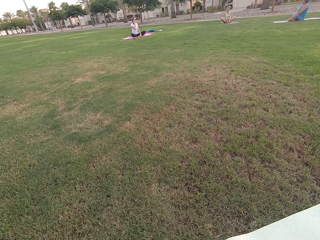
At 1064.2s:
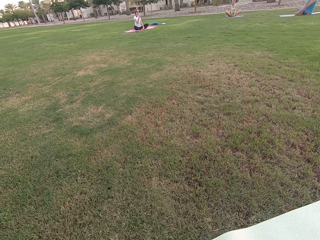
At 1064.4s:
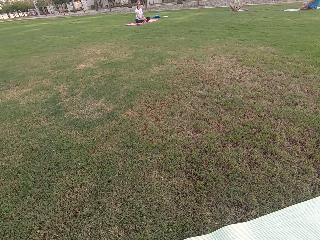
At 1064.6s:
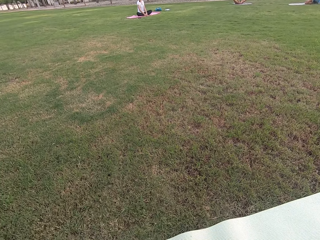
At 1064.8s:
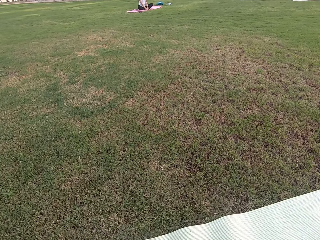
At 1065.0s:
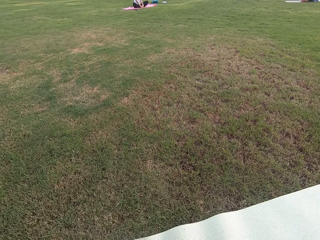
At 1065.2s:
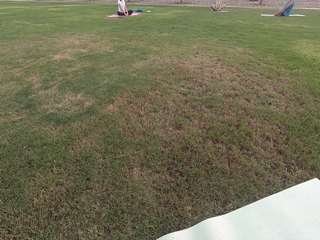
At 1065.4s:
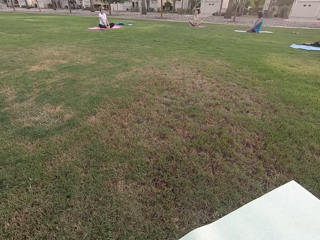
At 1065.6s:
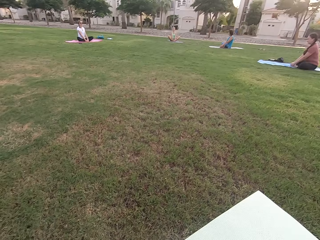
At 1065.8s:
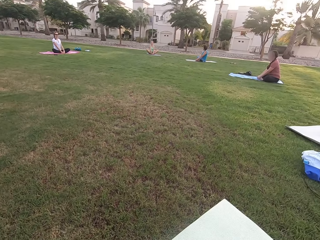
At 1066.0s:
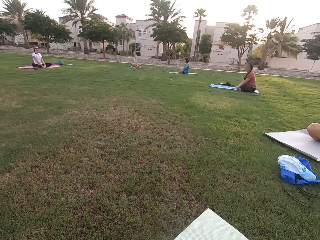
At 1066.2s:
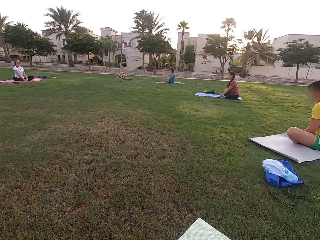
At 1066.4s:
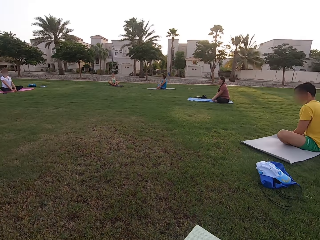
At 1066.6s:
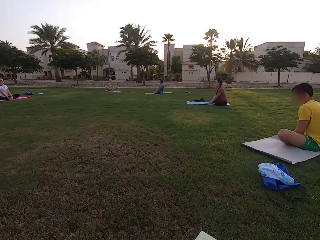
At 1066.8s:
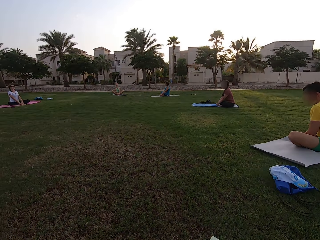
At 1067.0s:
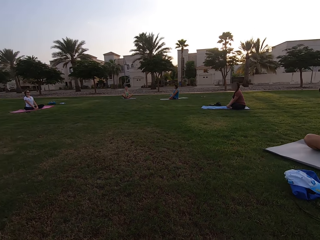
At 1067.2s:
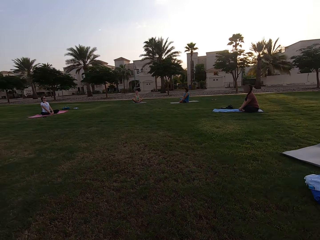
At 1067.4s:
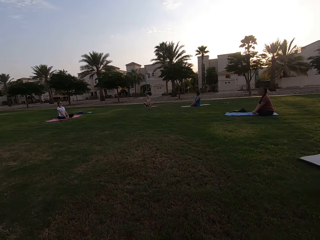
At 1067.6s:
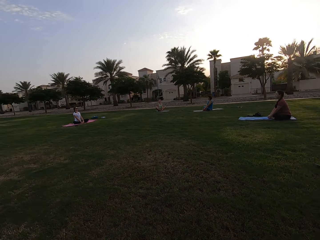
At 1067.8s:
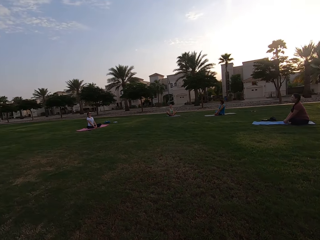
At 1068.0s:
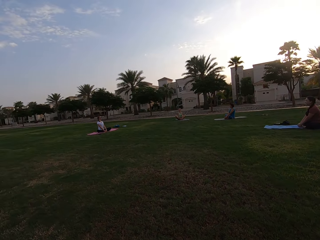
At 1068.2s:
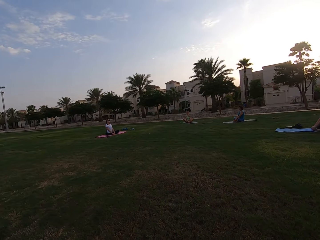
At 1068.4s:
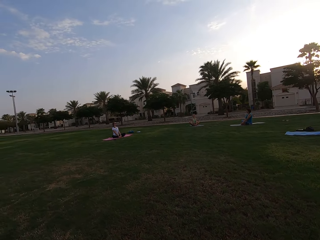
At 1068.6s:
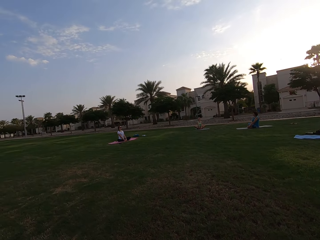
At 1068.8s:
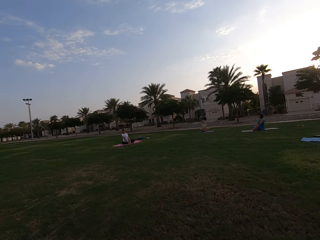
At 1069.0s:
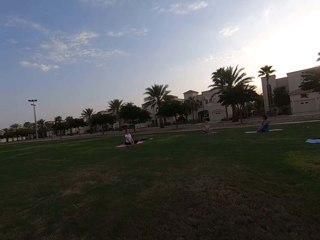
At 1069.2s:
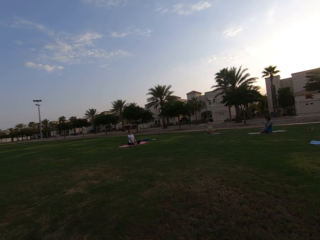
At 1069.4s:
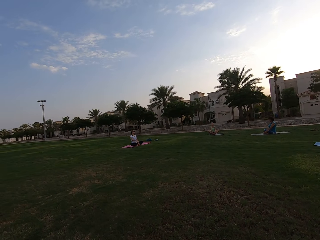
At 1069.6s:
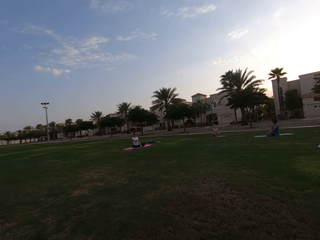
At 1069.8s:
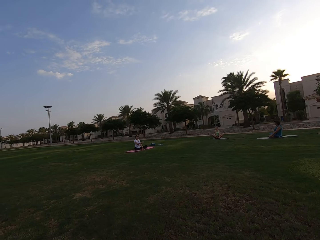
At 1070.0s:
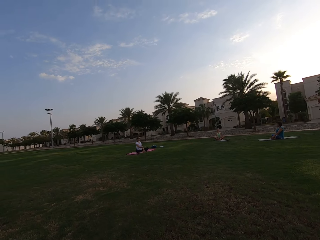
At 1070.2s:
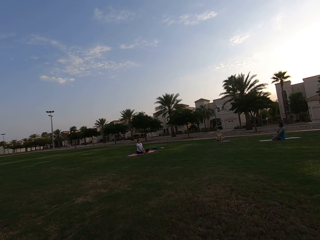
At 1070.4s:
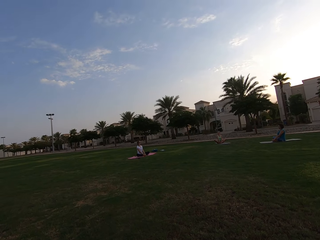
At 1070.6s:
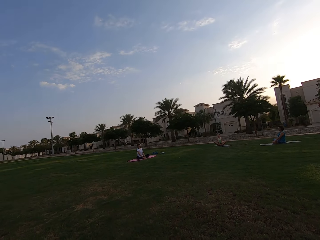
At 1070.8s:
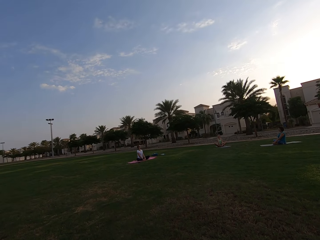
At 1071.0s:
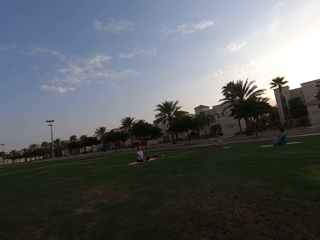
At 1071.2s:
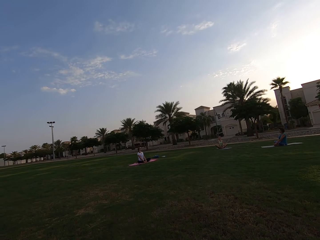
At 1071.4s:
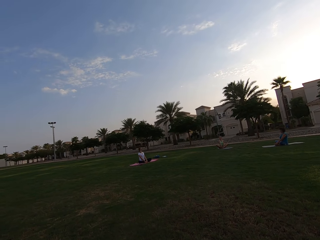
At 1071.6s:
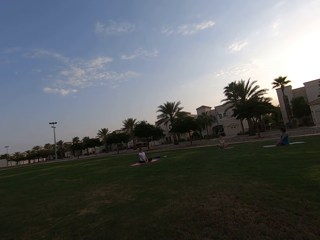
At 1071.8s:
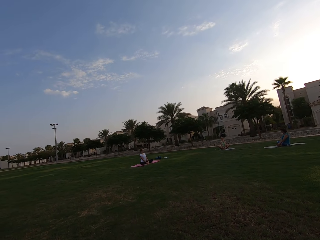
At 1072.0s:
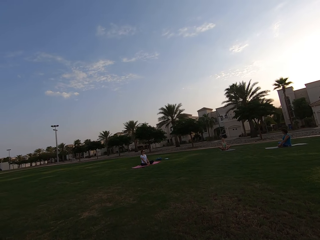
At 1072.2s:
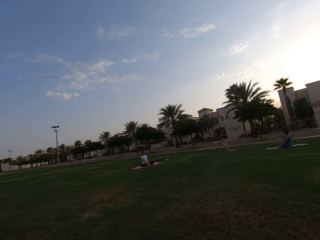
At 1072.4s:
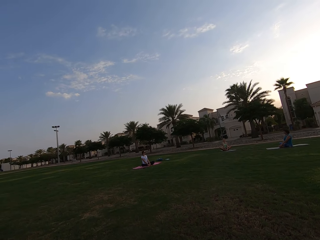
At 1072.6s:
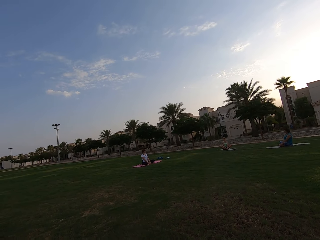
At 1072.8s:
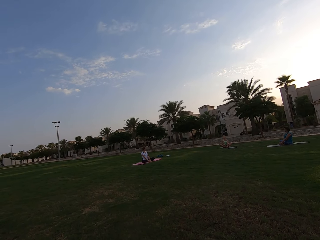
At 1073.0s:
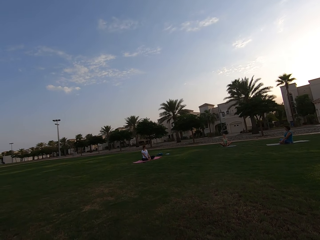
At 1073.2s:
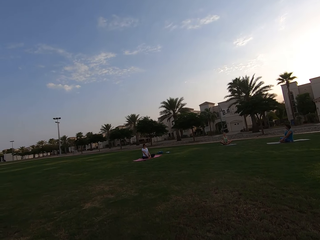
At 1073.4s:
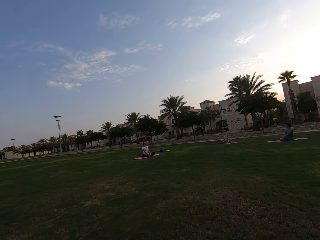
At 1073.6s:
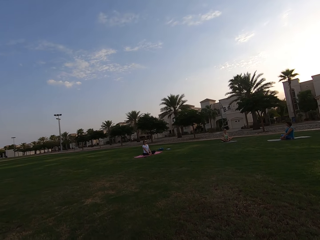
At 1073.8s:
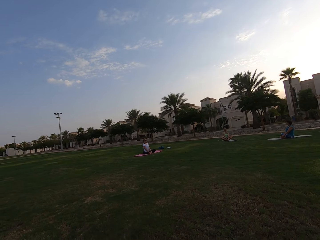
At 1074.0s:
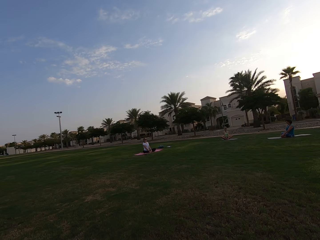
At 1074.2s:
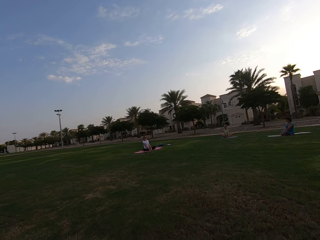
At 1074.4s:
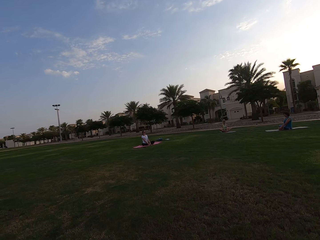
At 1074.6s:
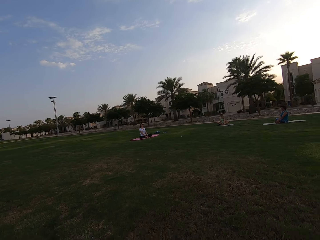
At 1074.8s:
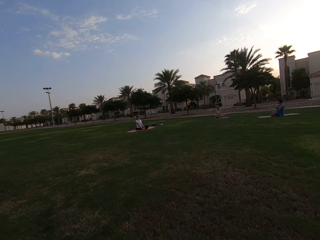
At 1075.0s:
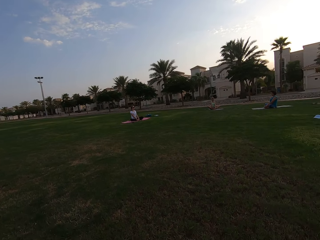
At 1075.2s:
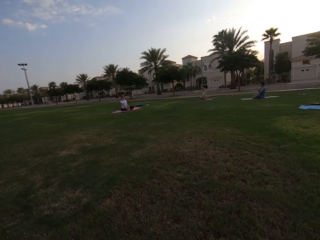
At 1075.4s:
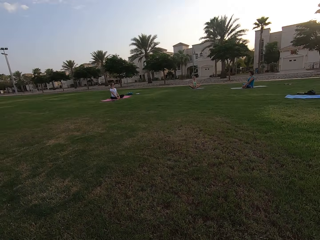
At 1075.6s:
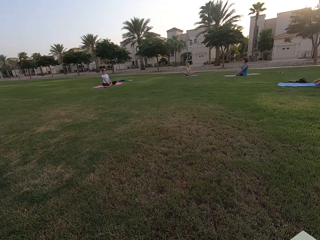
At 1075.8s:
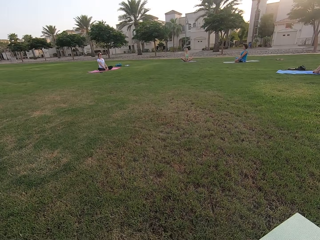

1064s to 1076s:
Five women sit on the ground. Three of the women sit on the ground.

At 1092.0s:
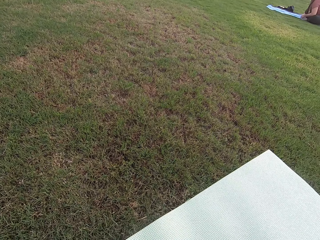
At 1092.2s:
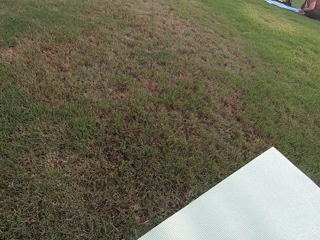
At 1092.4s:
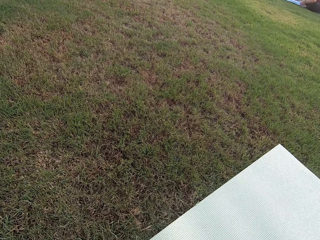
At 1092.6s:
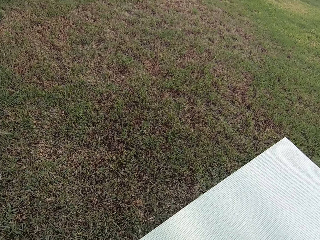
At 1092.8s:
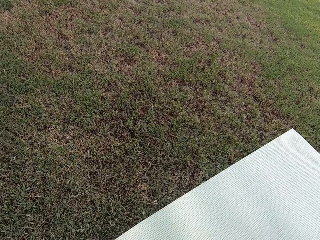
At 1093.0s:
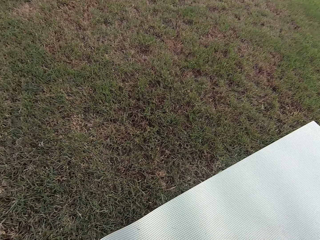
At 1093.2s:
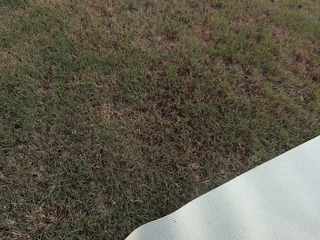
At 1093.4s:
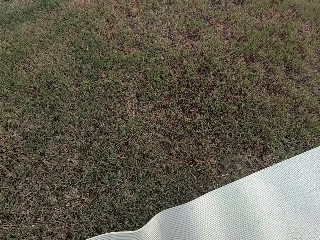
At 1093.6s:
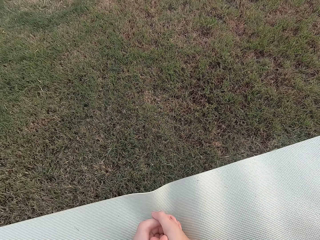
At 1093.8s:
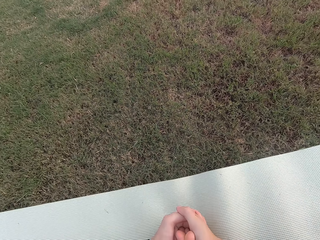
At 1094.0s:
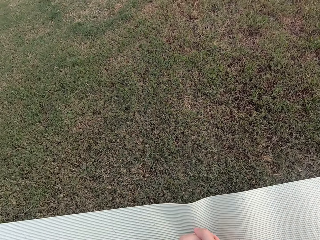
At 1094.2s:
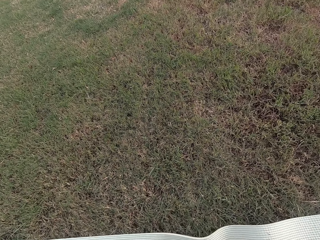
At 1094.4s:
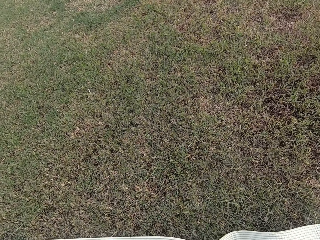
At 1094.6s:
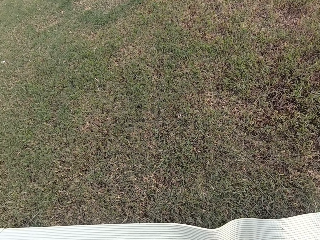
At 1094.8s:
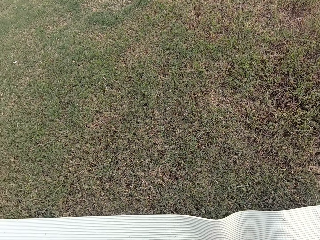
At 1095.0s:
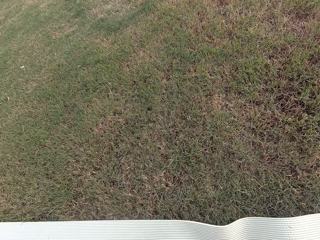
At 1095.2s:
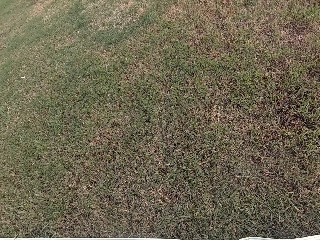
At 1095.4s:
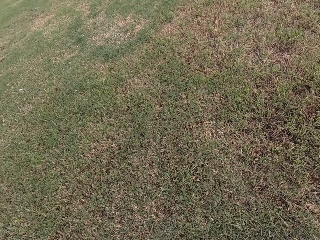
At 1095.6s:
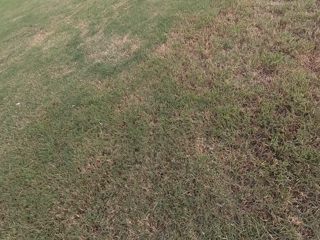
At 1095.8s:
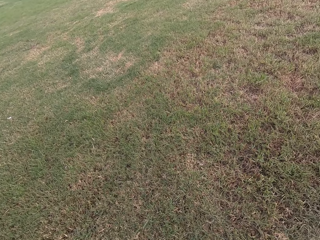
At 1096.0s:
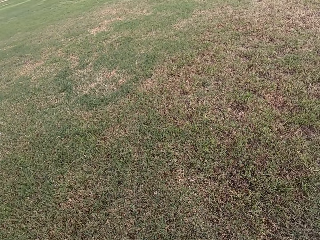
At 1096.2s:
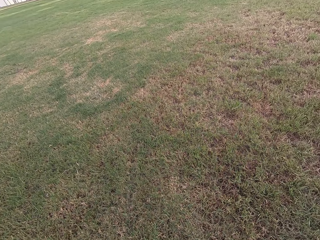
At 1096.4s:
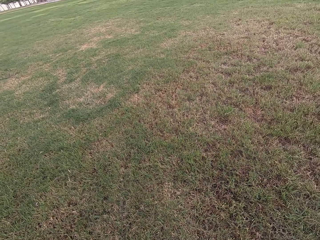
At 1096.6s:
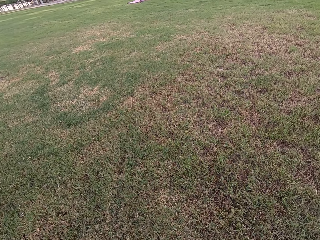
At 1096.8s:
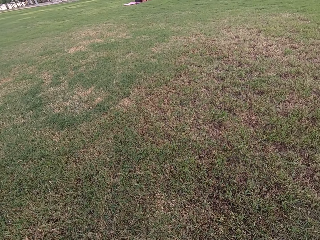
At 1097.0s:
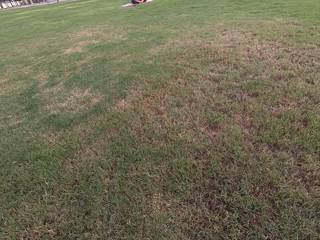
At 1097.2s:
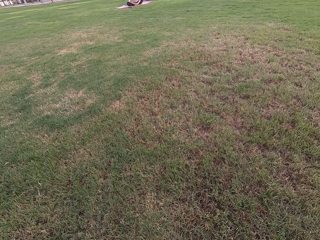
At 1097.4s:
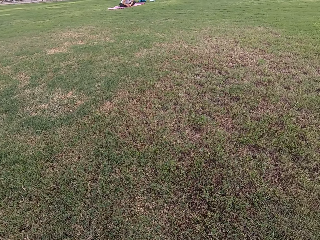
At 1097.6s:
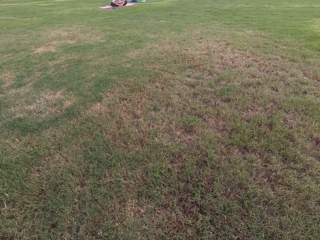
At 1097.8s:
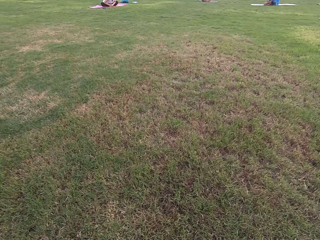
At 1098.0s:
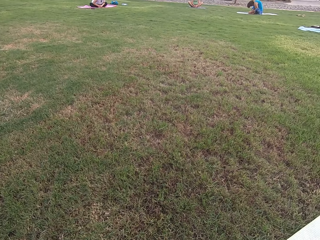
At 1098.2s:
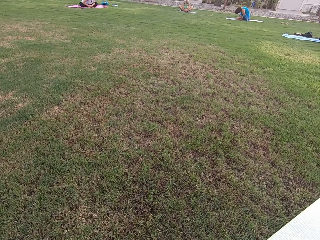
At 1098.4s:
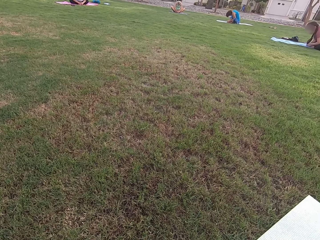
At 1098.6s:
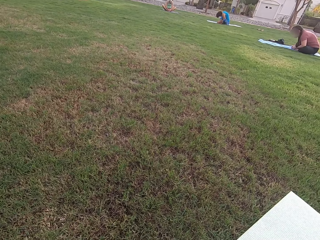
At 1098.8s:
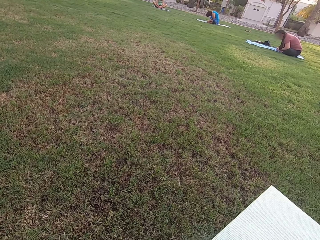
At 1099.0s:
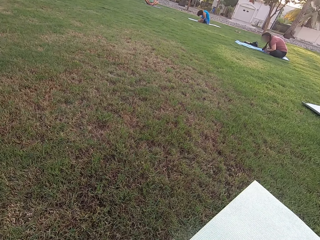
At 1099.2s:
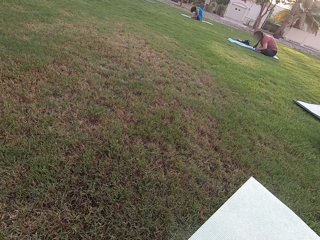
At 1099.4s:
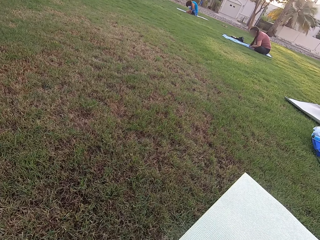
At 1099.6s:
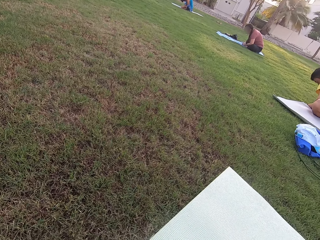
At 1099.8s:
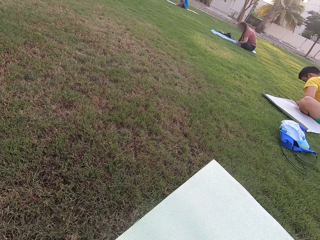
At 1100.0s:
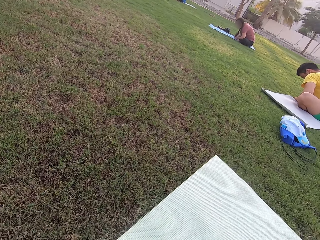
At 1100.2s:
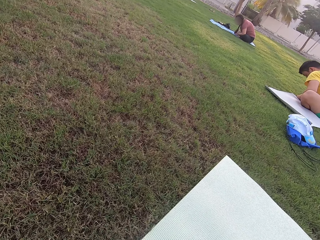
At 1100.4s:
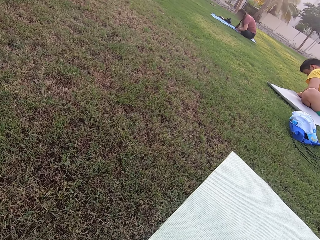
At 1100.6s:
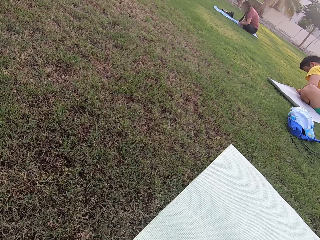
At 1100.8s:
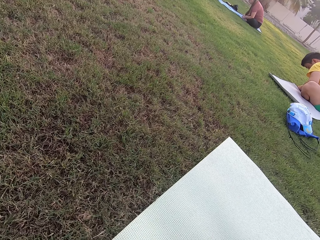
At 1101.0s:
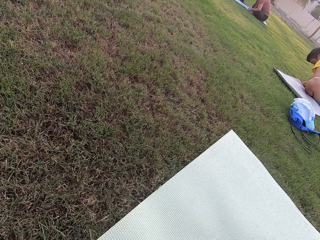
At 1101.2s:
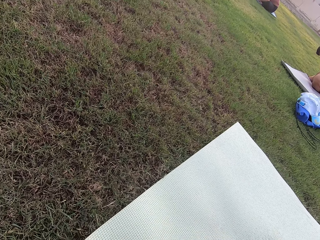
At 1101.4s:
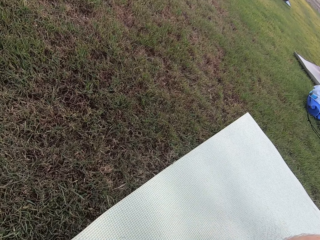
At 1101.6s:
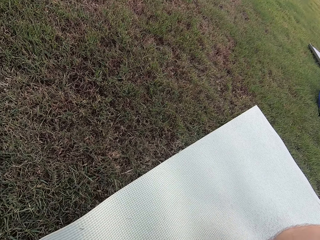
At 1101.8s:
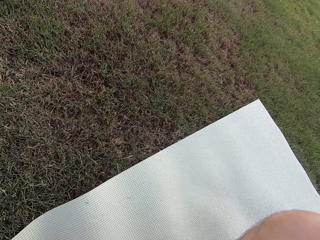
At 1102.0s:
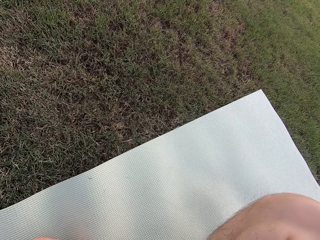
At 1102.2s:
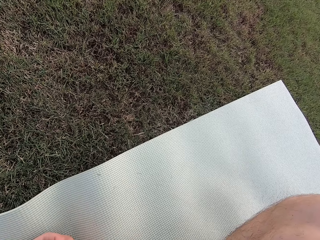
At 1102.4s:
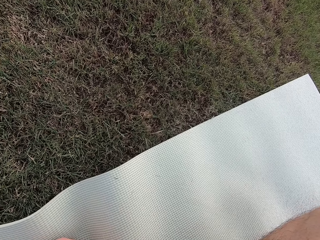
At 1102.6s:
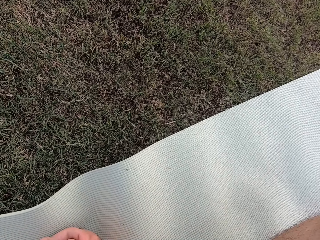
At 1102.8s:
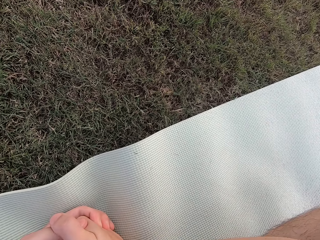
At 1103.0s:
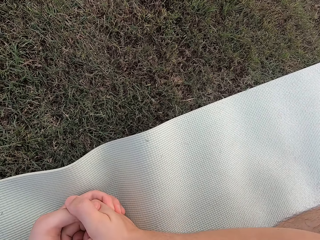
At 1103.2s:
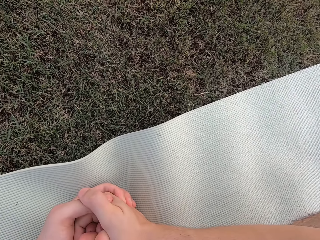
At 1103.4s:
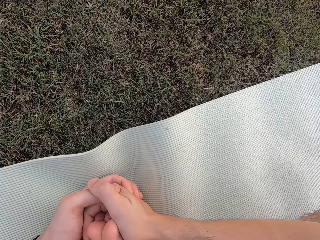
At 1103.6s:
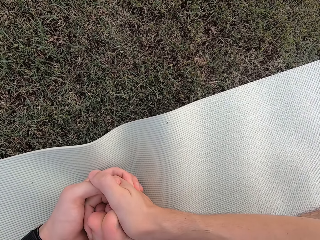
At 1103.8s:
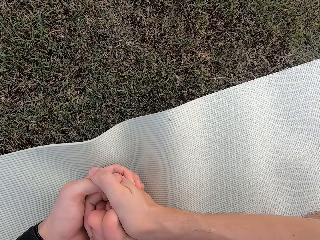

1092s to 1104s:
The camera wearer sits on the ground. They look around the field.
